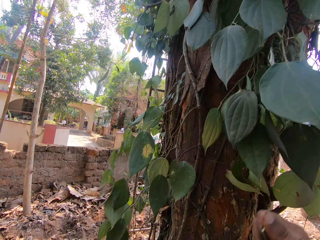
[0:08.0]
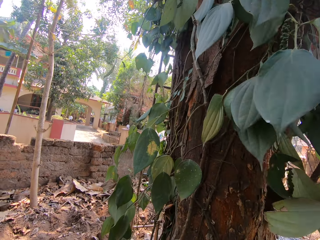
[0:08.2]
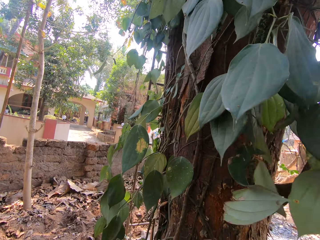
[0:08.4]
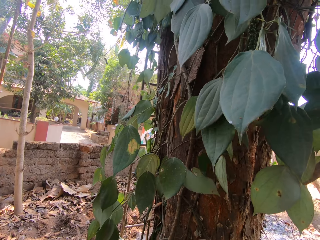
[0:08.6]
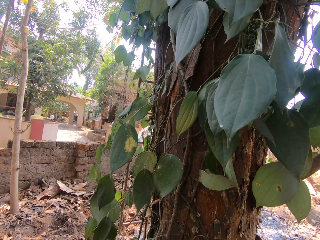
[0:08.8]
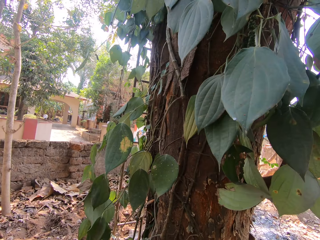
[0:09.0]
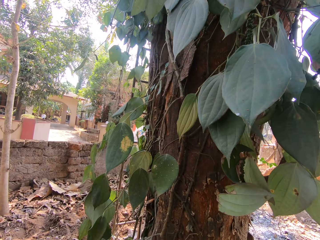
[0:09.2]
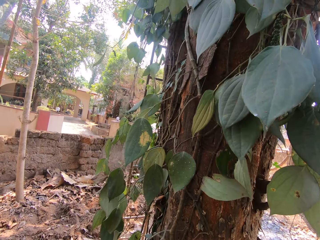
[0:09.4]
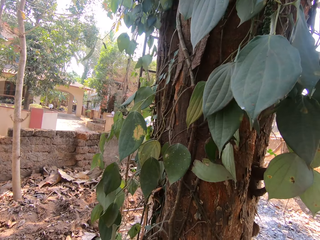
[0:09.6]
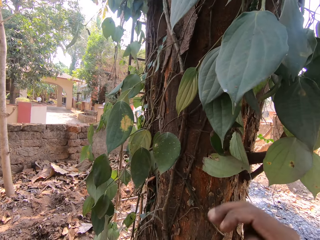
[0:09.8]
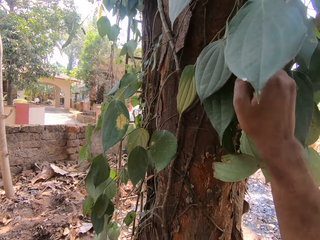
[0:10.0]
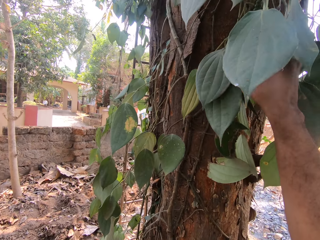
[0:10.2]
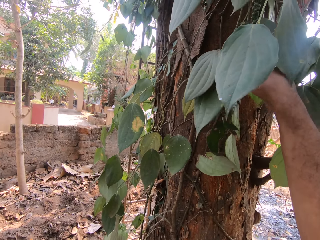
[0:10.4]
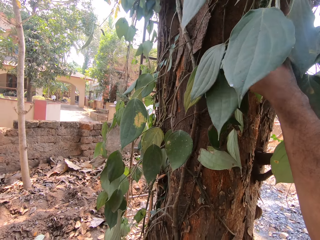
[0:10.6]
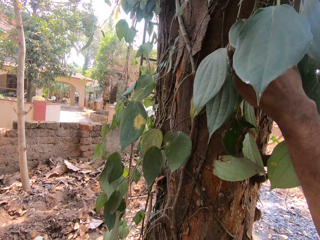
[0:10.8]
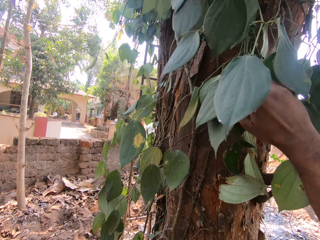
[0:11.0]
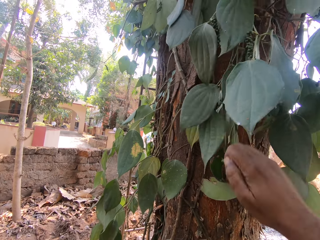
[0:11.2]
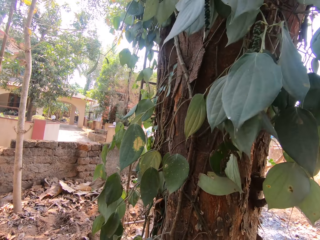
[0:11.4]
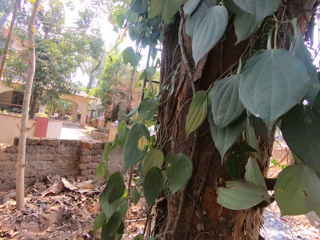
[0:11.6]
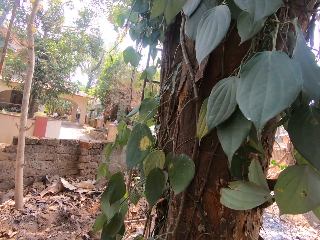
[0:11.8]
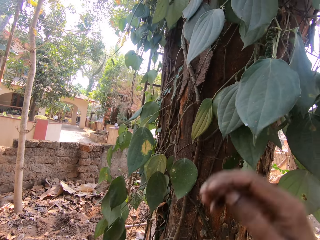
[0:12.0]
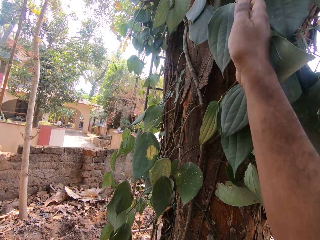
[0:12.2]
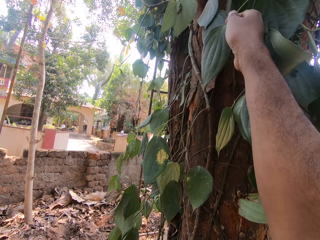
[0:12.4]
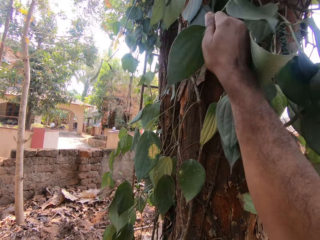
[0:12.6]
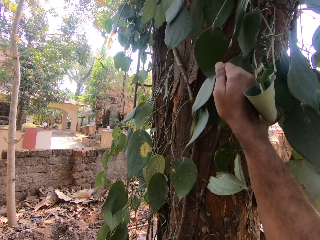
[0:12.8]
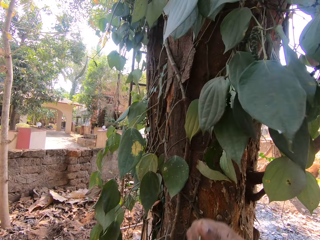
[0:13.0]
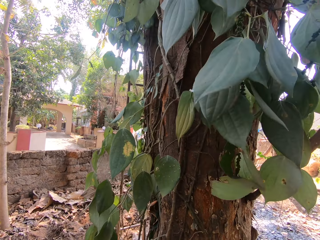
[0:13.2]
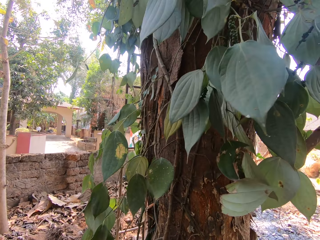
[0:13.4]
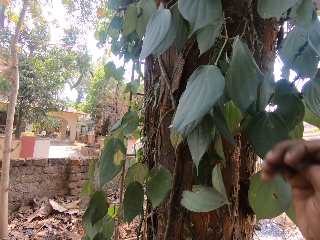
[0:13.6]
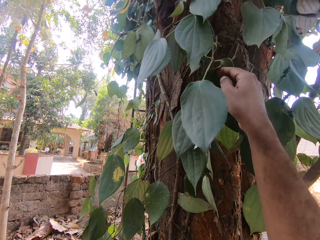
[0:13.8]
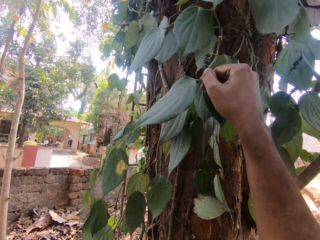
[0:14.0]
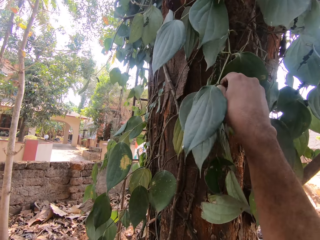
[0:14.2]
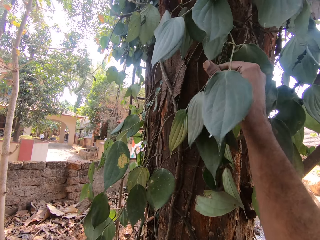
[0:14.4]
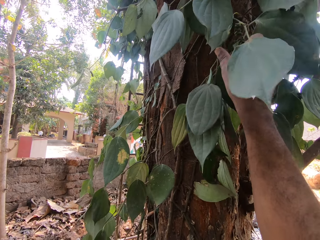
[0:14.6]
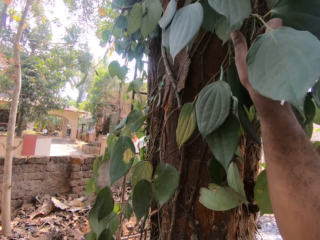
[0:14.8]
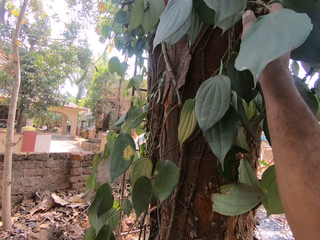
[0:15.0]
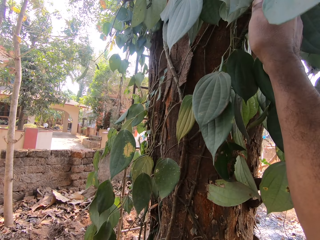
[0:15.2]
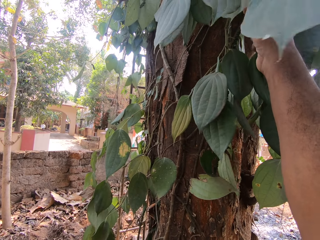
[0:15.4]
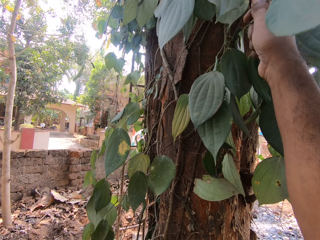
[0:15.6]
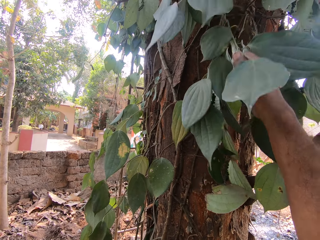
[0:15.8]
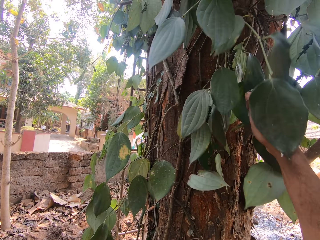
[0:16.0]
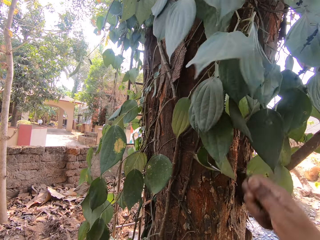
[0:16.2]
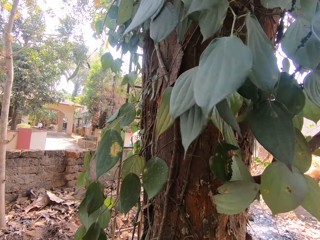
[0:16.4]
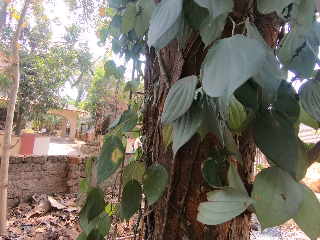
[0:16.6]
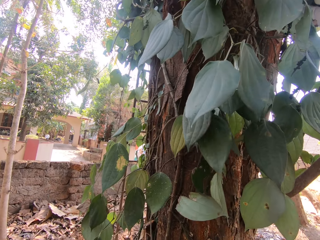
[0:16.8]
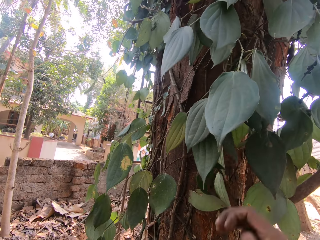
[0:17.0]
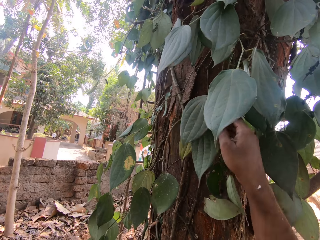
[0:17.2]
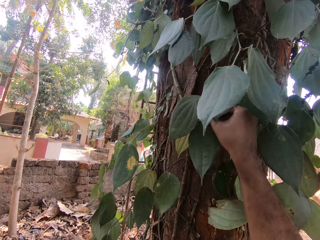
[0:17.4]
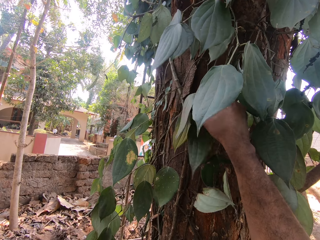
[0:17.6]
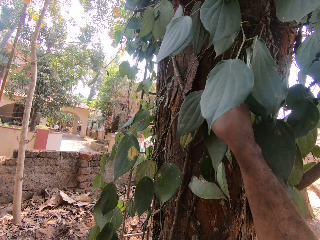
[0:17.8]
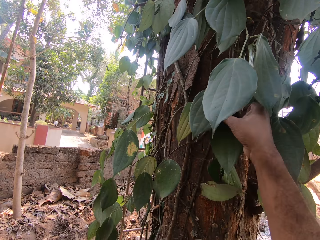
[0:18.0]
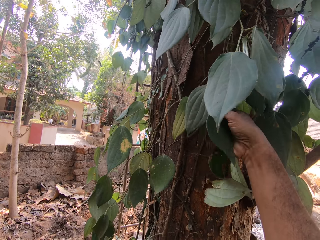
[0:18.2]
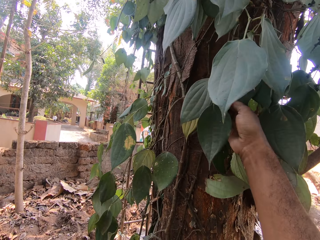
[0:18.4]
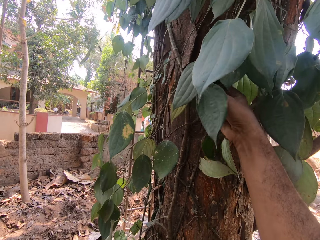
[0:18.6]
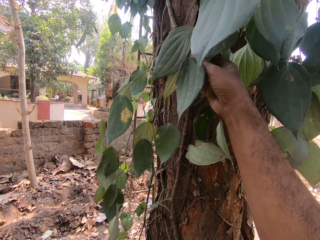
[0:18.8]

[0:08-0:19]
The camera wearer places some fruits down. He plucks a leaf or some fruits on the tree with his right hand. He places the fruits down. He plucks a leaf on the tree with his right hand. He plucks a leaf or some fruits on the tree with his right hand again. He places the fruits down.

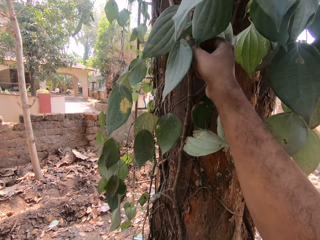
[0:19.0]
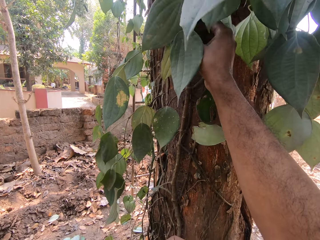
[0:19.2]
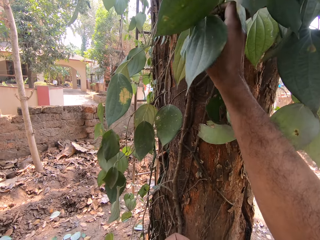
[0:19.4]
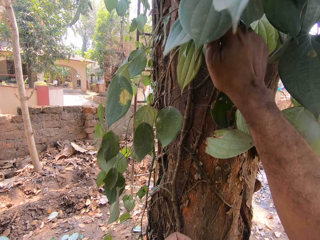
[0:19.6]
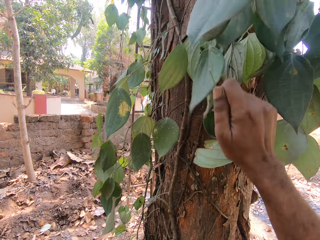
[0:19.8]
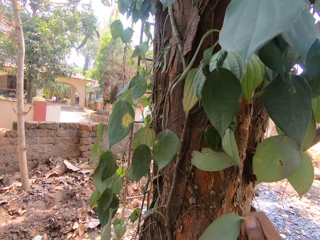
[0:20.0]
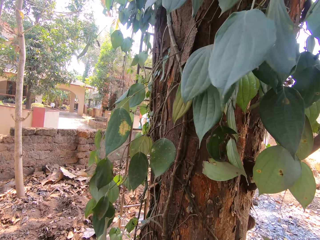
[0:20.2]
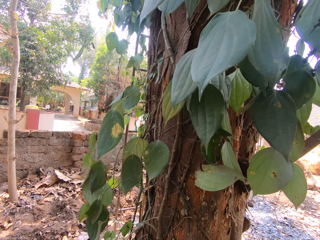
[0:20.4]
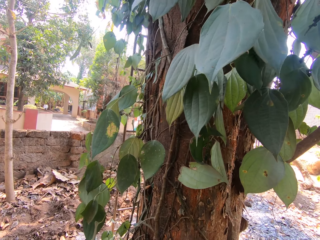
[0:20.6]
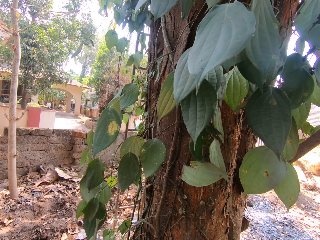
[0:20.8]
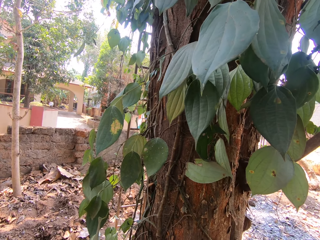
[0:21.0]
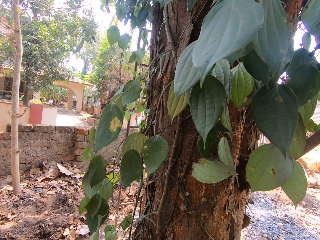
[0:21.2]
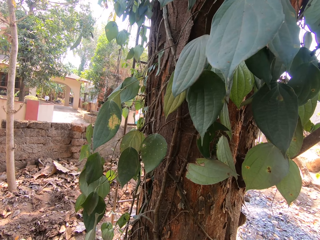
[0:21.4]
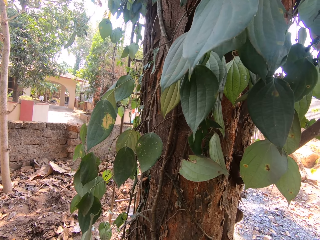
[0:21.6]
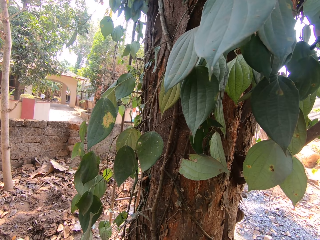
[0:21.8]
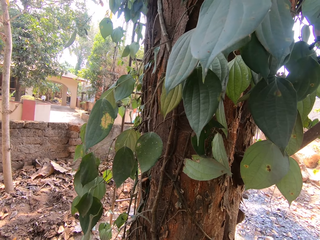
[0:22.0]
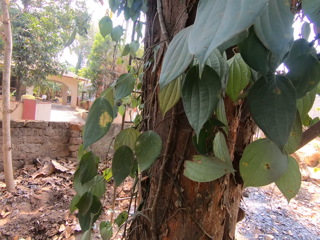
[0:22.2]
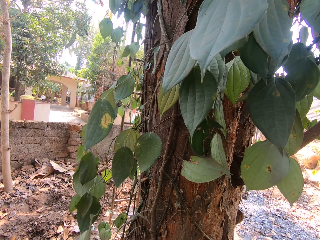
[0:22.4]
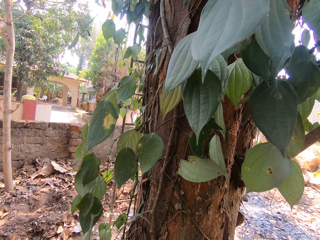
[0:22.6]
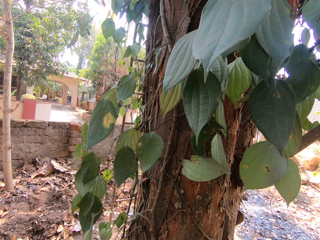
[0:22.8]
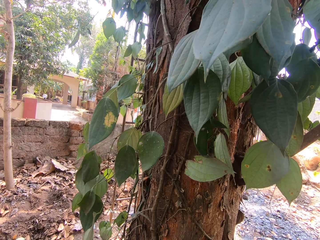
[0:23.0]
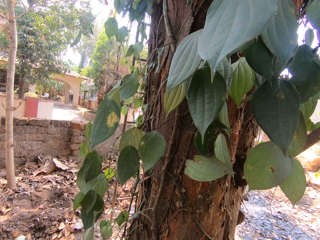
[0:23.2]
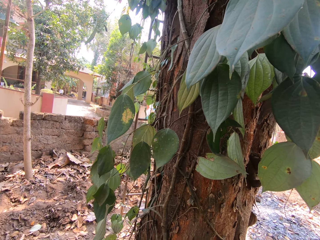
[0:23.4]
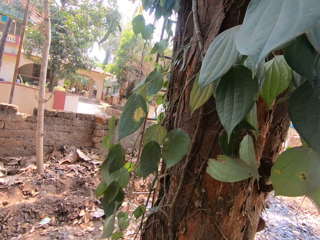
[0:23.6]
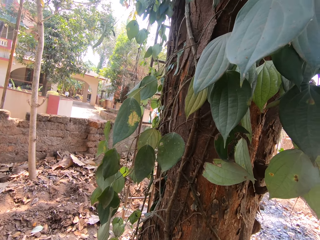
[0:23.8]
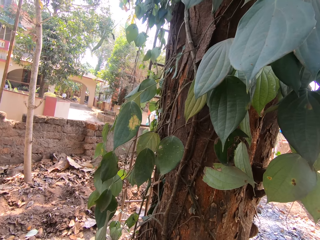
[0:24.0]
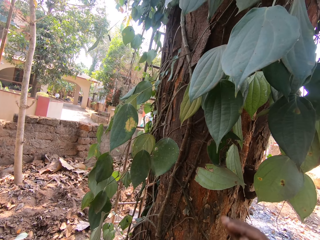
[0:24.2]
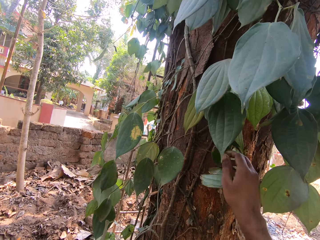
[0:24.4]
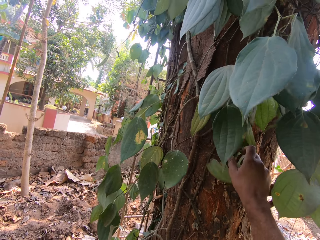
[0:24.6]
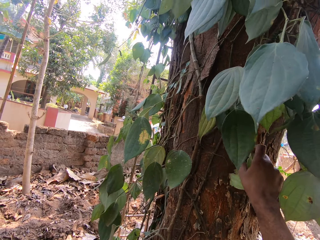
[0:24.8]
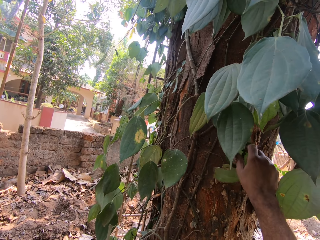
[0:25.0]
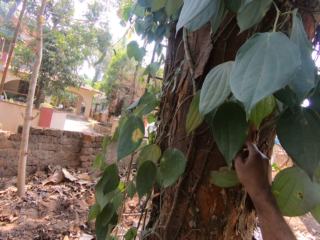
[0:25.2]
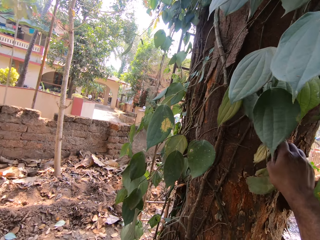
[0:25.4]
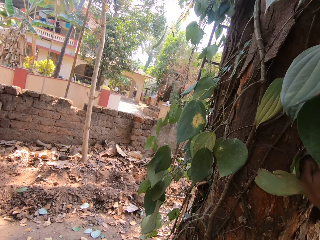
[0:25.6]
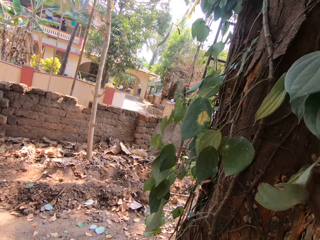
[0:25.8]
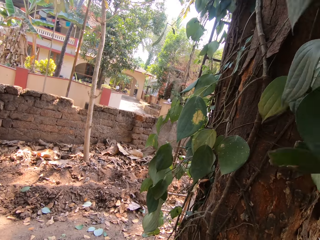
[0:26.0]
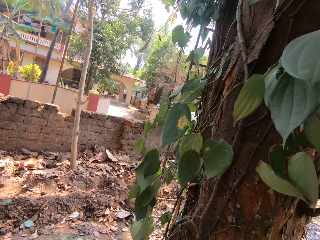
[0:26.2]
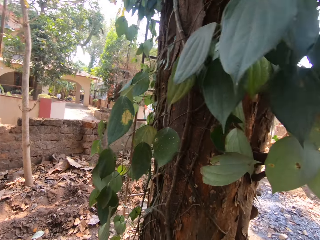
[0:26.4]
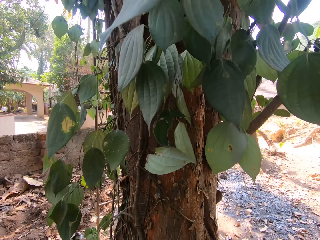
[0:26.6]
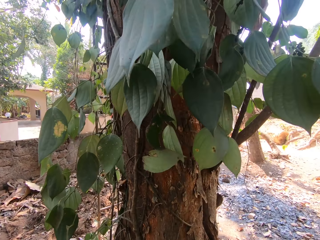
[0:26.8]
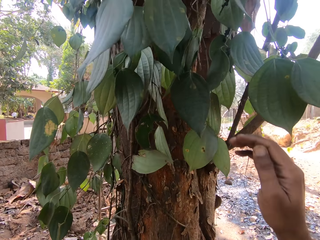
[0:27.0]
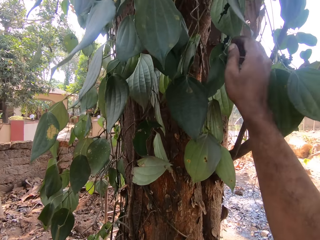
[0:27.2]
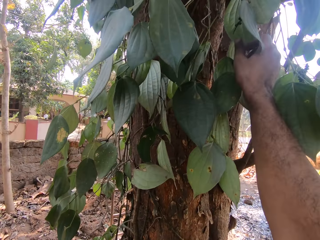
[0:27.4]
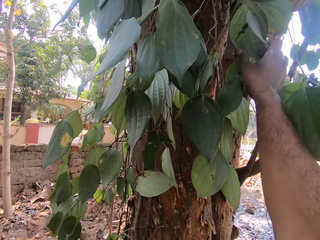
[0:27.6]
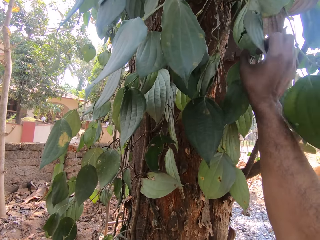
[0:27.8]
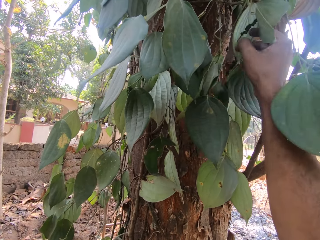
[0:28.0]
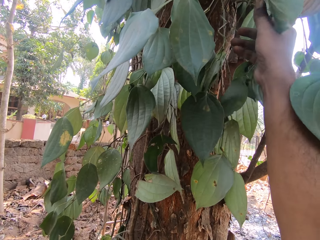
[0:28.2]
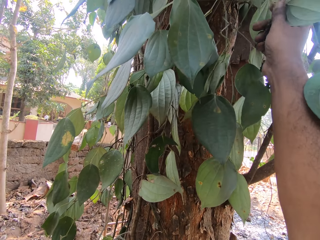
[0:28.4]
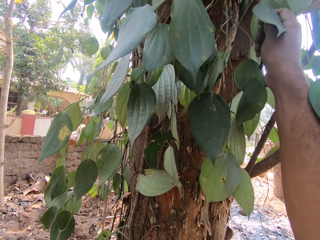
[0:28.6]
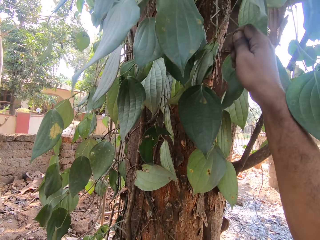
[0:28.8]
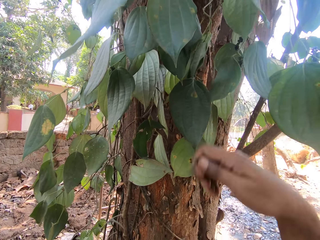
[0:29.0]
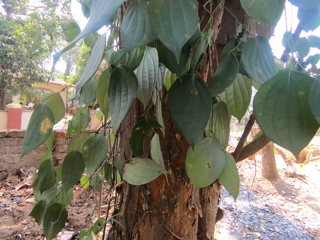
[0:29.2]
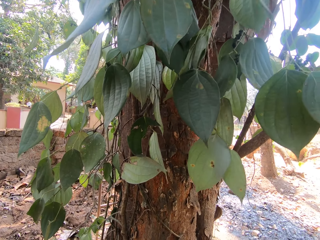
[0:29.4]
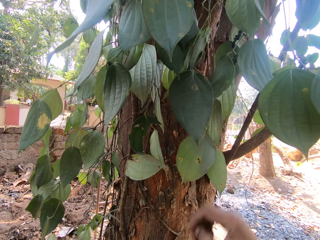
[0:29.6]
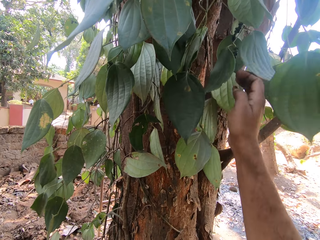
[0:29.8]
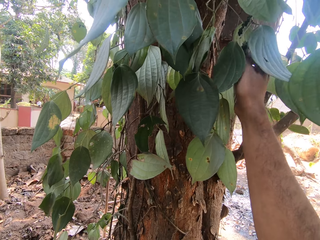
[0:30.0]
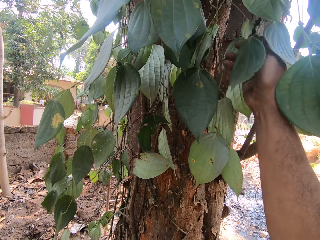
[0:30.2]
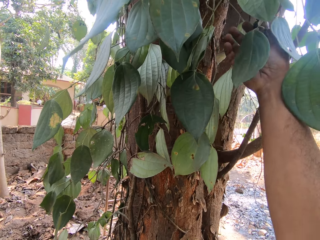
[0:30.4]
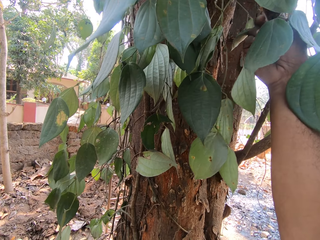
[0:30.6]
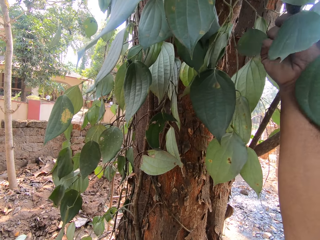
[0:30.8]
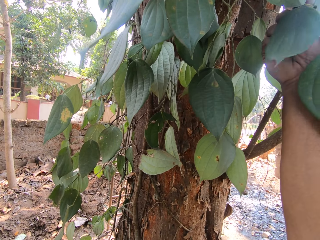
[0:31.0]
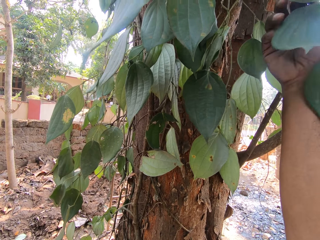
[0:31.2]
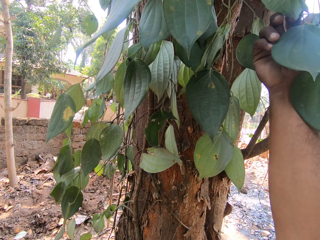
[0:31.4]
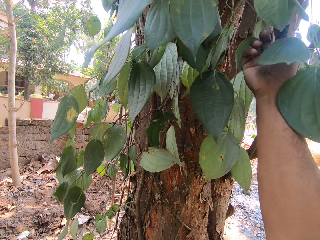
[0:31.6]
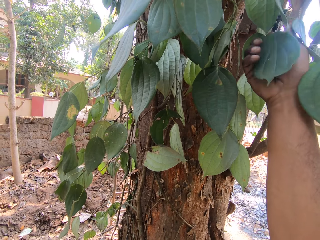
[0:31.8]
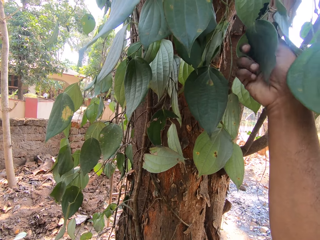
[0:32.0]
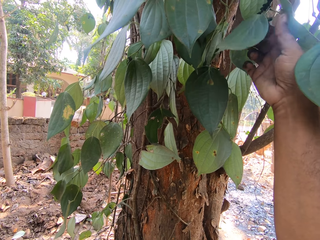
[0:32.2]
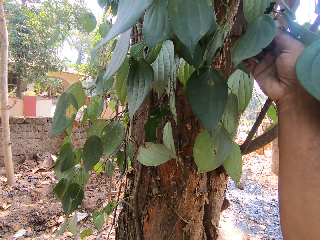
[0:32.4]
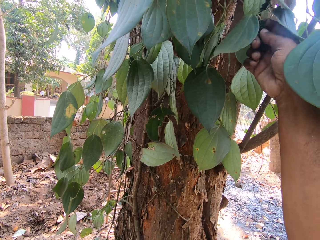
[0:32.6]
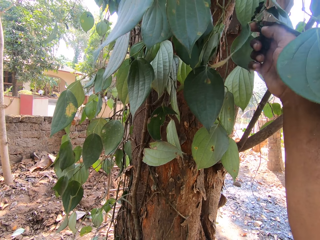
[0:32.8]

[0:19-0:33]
The camera wearer plucks a leaf or some fruits on the tree with his right hand. He looks at the tree. He plucks a leaf or some fruits on the tree with his right hand. He places the fruits down. He plucks a leaf or some fruits on the tree with his right hand. He places the fruits down.
